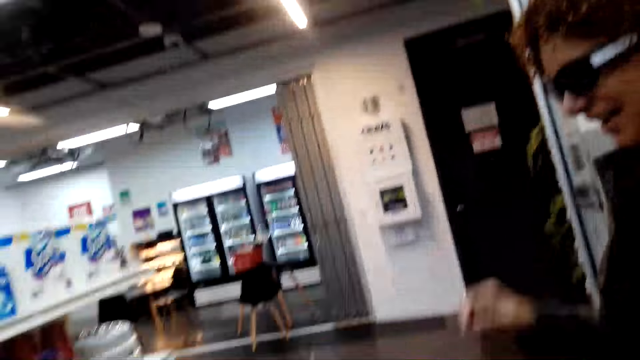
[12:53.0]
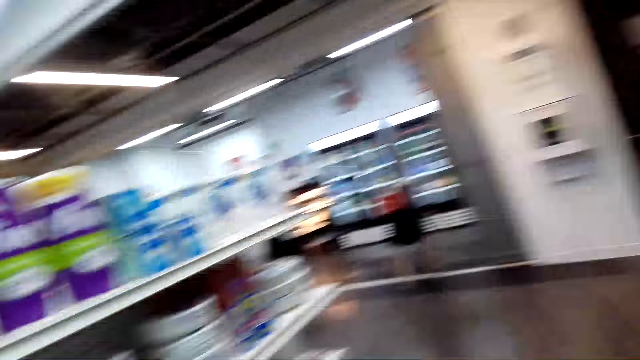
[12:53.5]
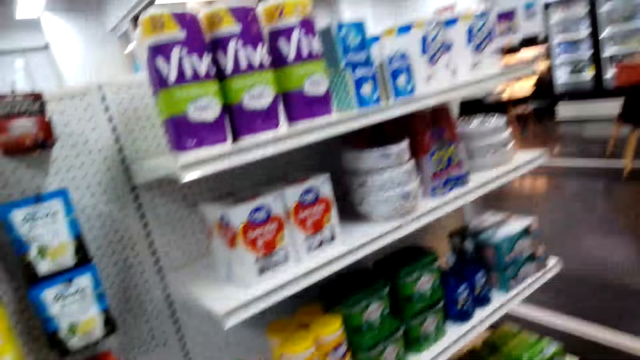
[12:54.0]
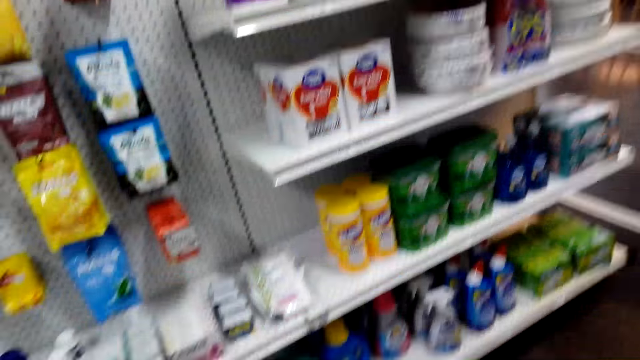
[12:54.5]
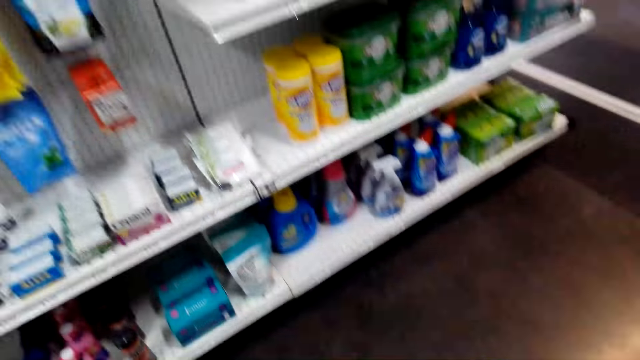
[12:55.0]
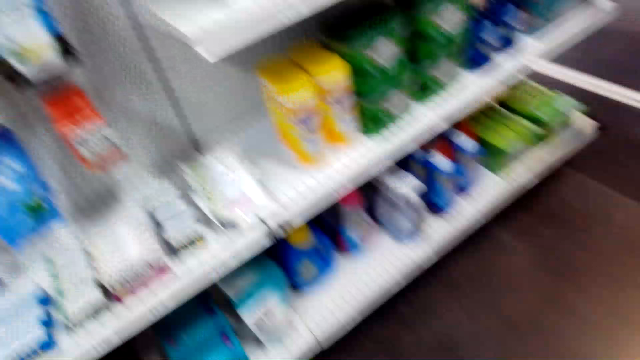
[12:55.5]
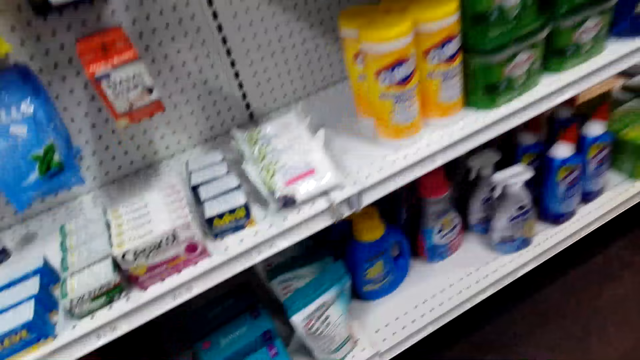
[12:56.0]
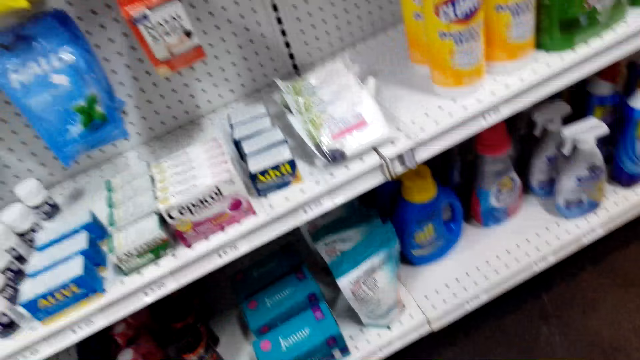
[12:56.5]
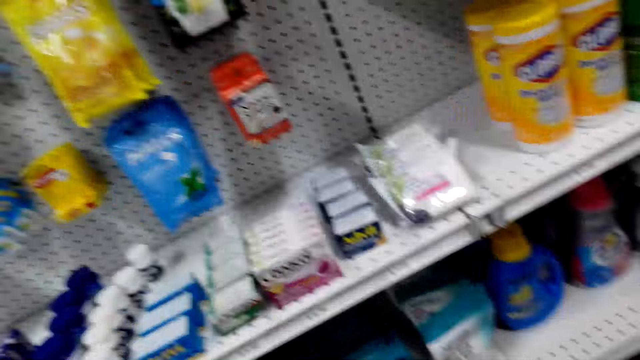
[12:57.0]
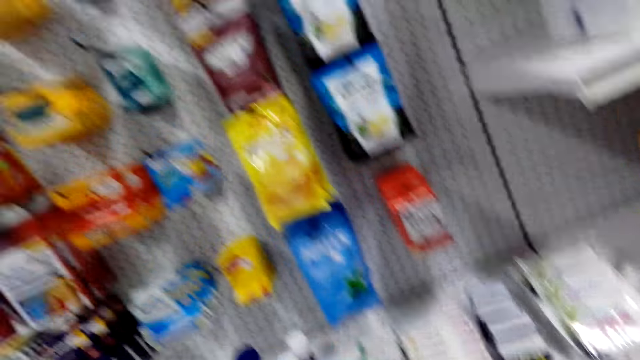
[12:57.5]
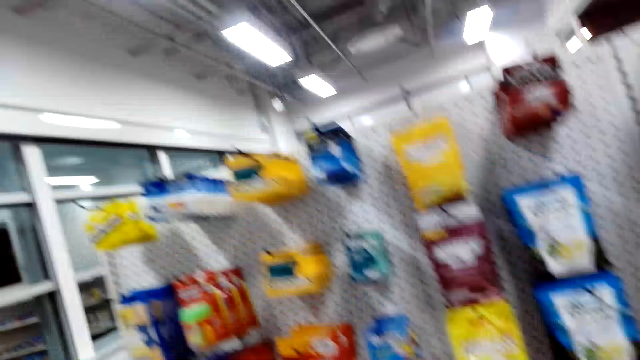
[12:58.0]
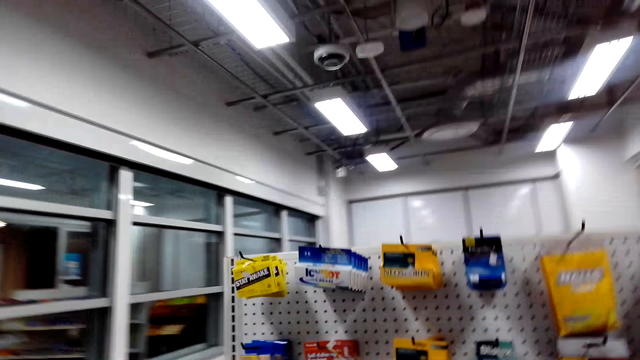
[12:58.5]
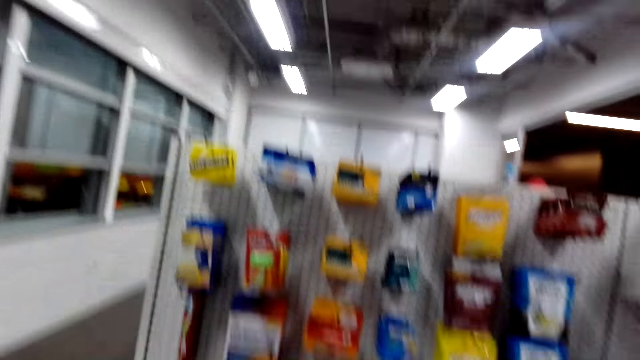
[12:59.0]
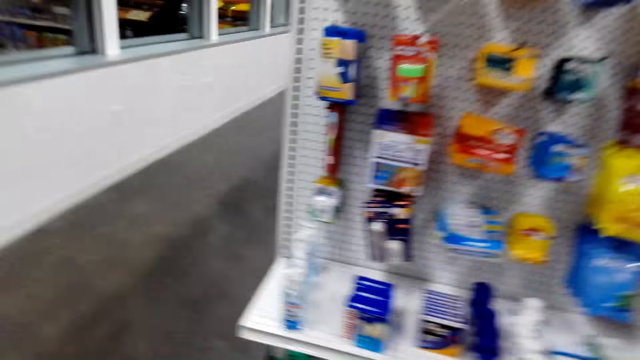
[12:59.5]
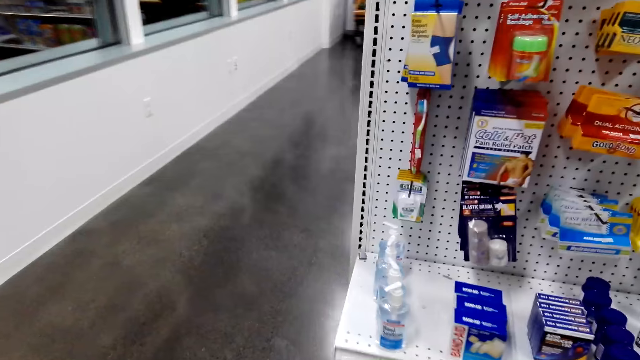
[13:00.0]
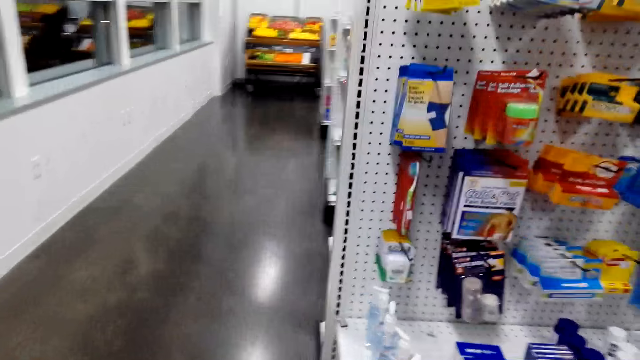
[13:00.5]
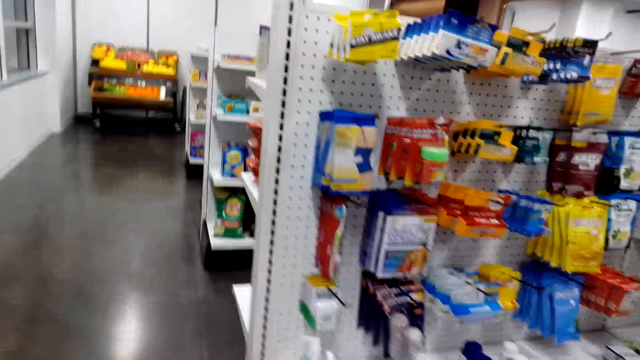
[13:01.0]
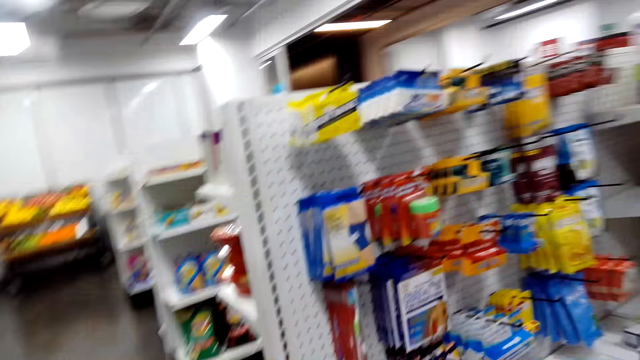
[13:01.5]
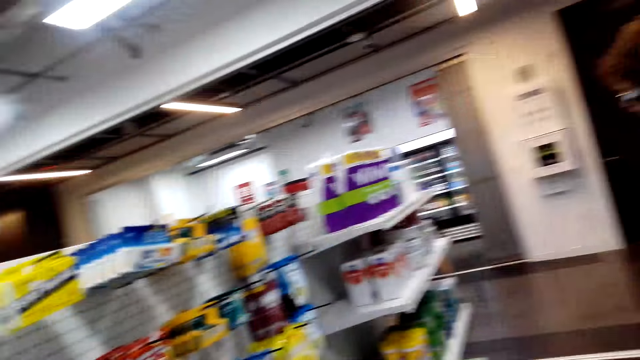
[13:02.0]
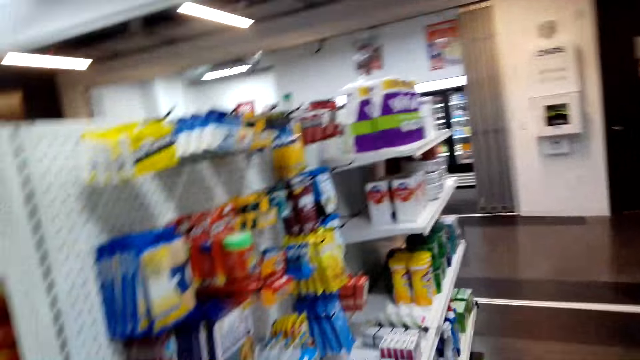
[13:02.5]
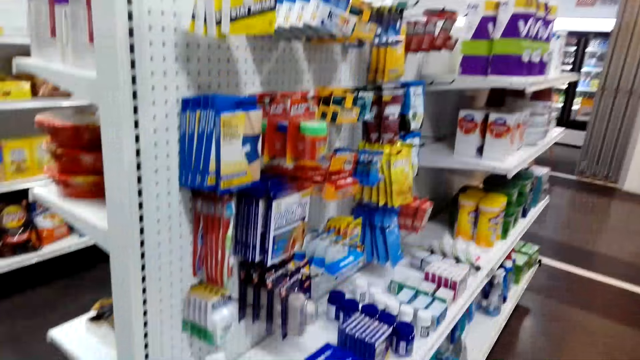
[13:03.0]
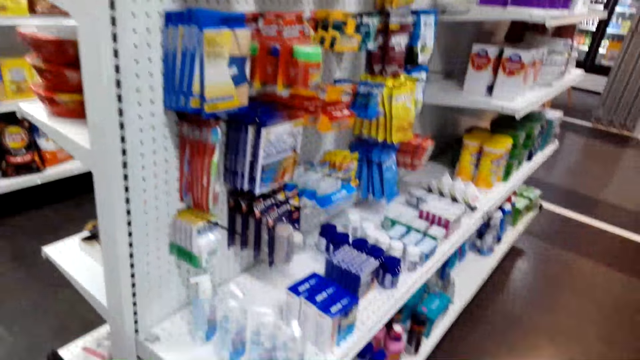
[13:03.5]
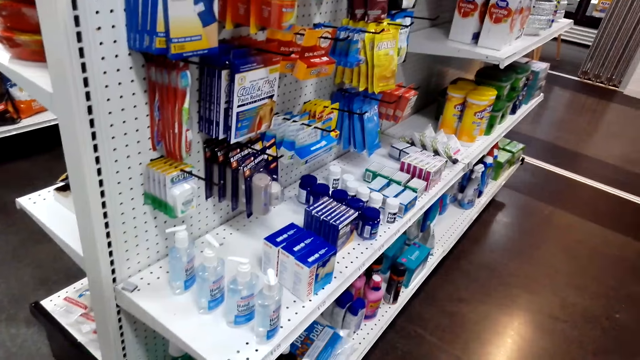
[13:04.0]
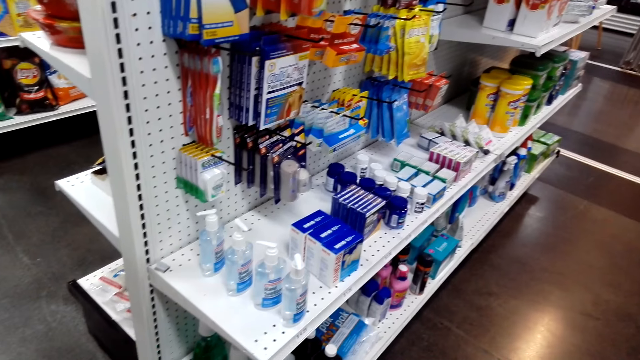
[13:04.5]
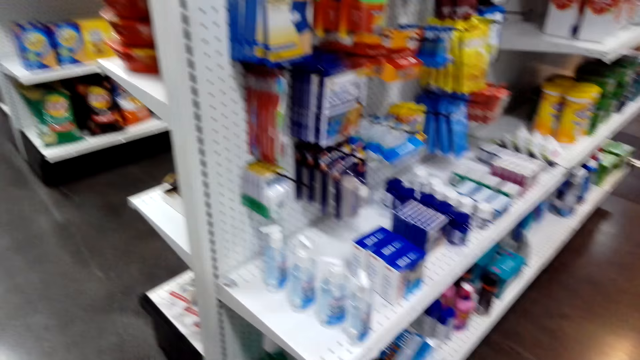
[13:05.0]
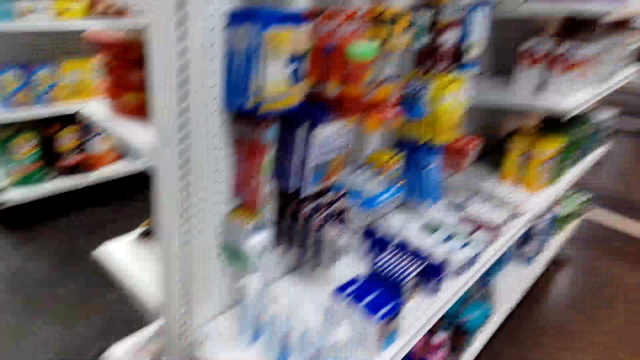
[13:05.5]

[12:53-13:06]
The camera wearer looks at the items on the shelves. They walk. They look at the items on the shelves.

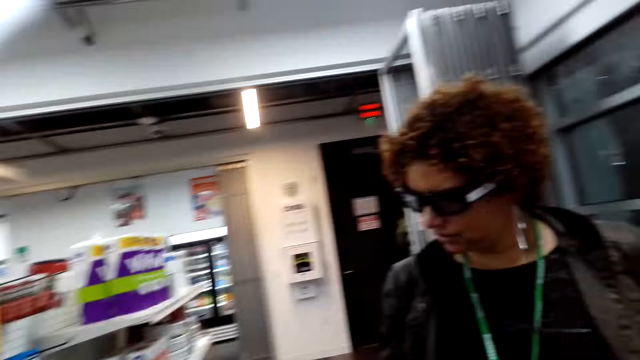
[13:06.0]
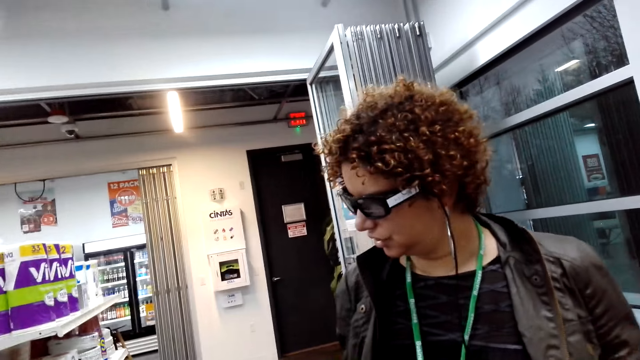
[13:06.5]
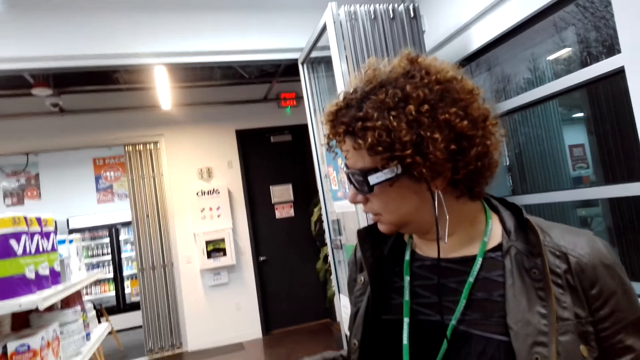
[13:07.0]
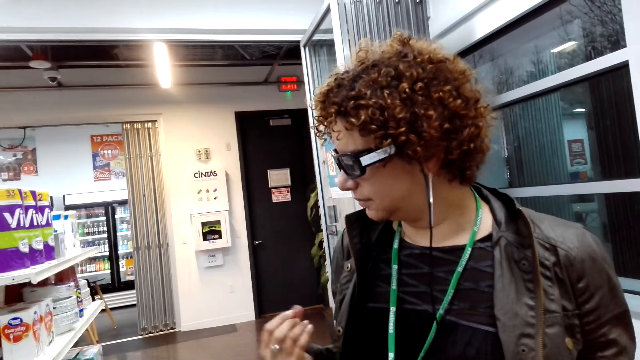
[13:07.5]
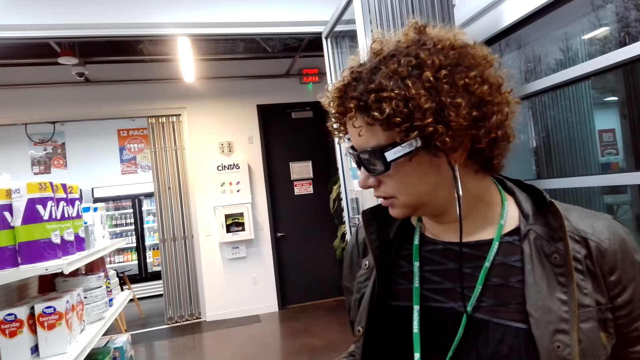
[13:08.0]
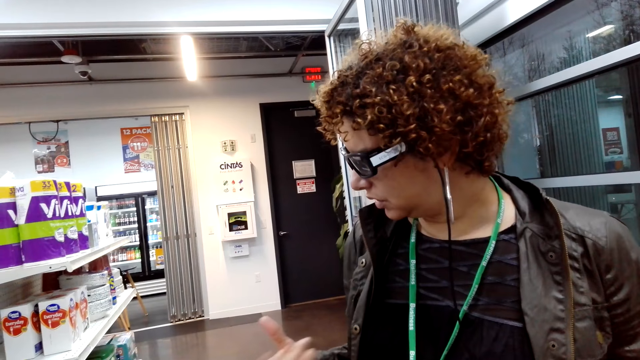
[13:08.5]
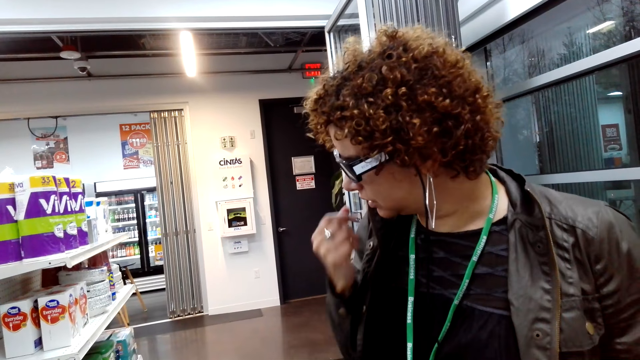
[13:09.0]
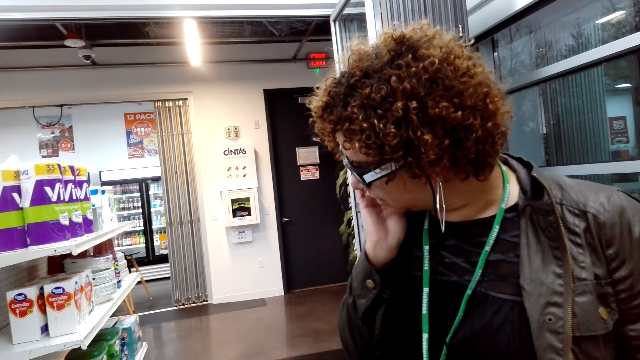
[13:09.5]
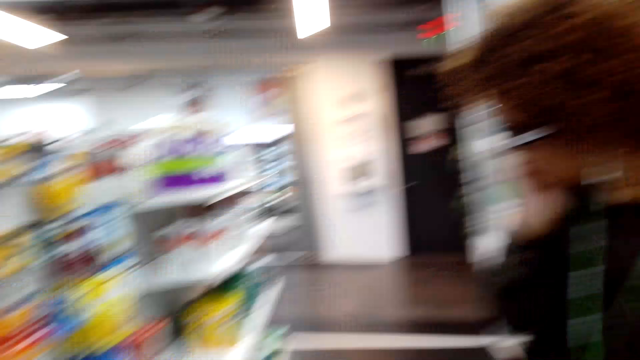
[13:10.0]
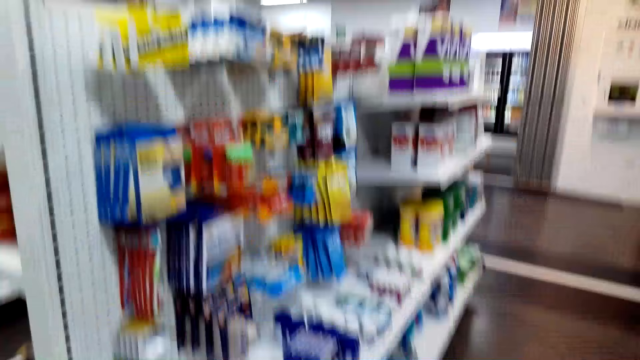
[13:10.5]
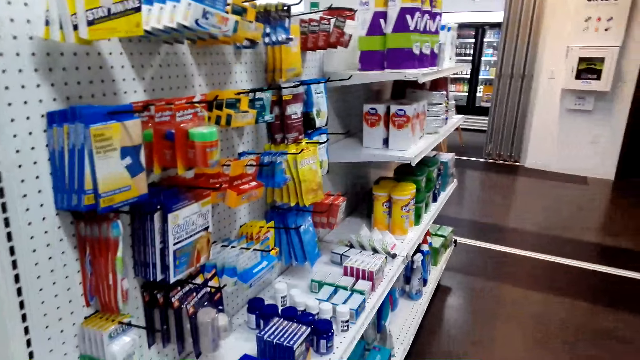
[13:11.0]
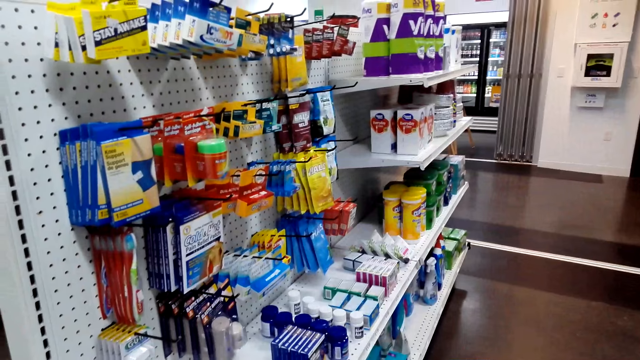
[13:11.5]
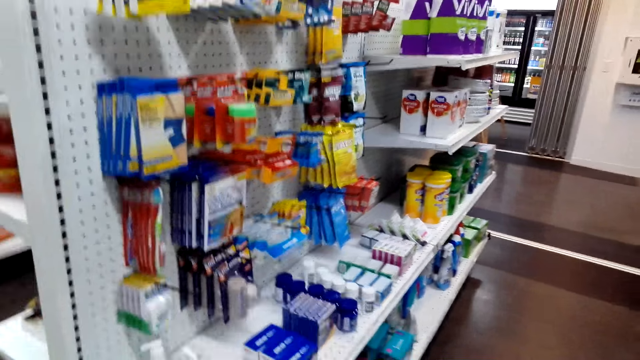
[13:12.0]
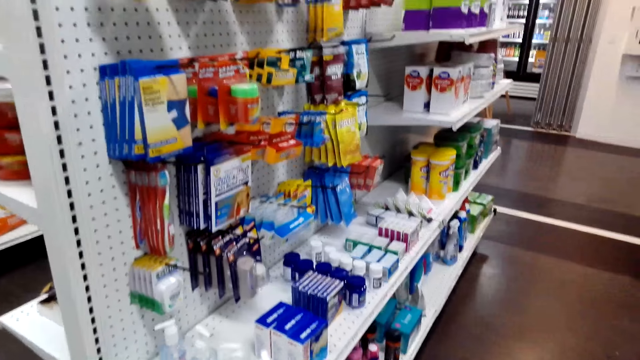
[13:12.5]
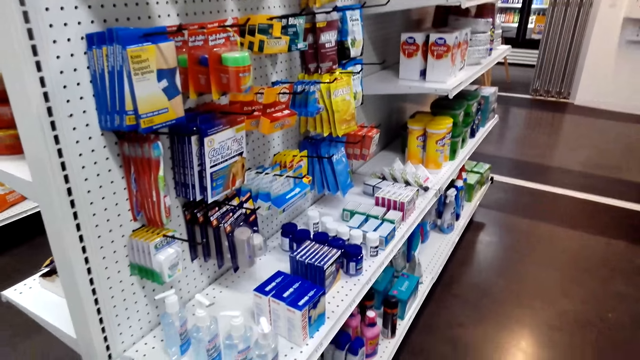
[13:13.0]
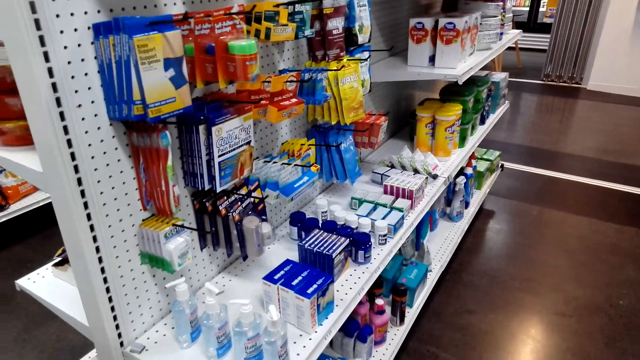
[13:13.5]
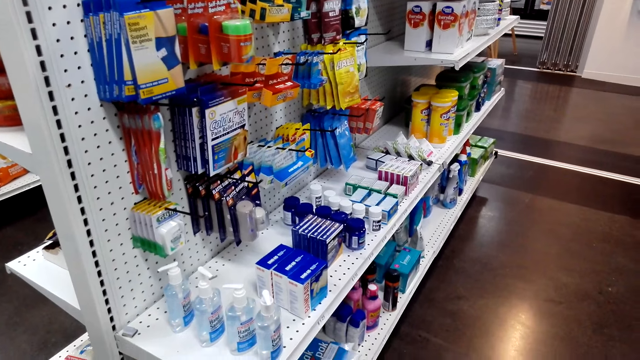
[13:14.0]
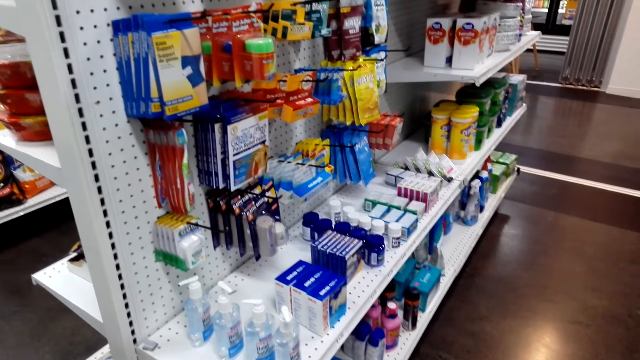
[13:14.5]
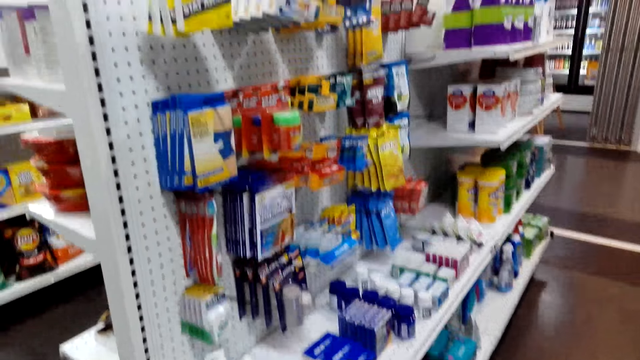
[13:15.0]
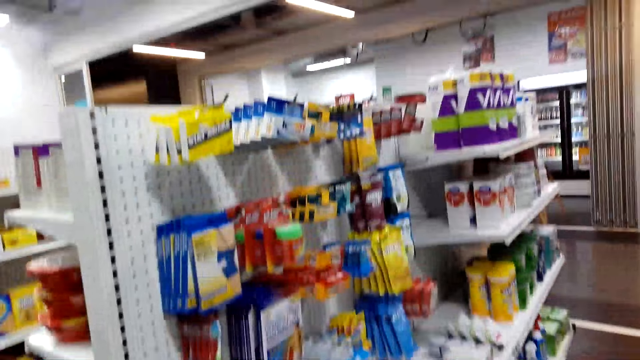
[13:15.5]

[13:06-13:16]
The woman talks and gestures with her hand. The woman touches her cheek. The camera wearer looks at items.
